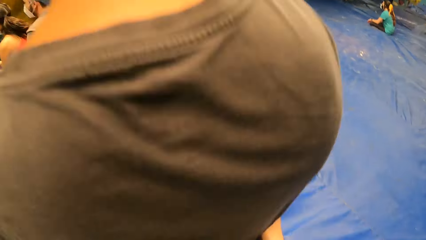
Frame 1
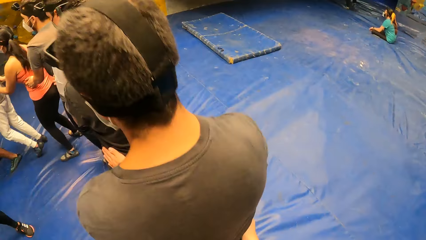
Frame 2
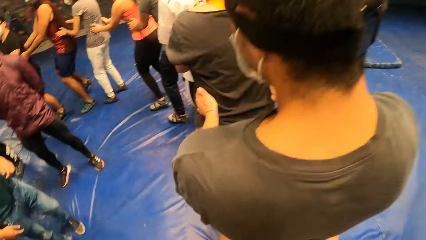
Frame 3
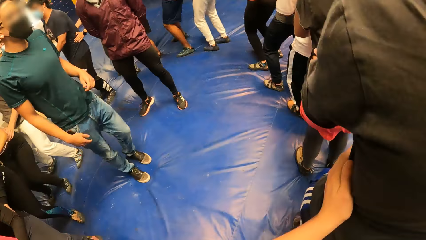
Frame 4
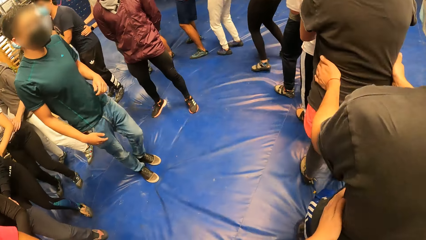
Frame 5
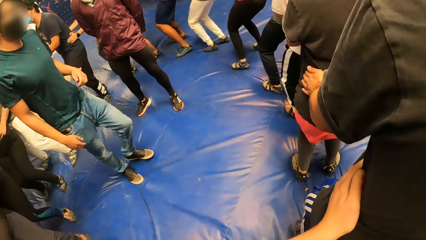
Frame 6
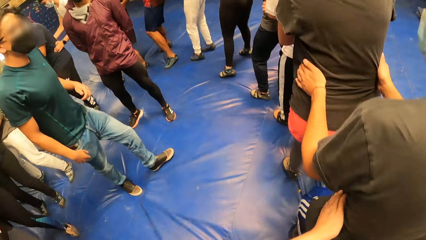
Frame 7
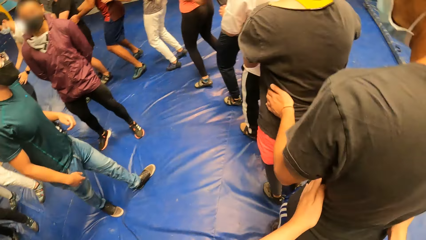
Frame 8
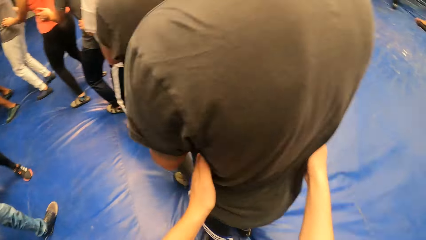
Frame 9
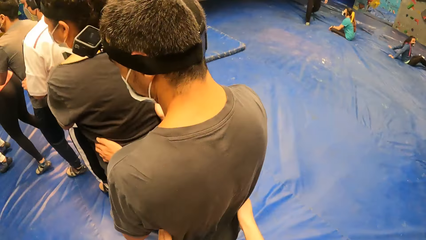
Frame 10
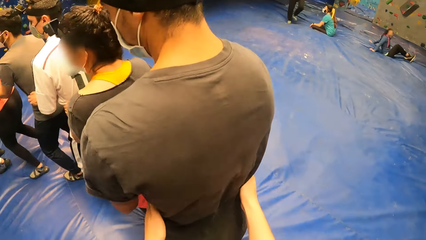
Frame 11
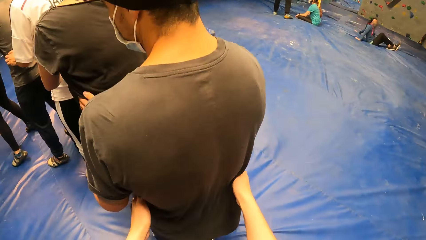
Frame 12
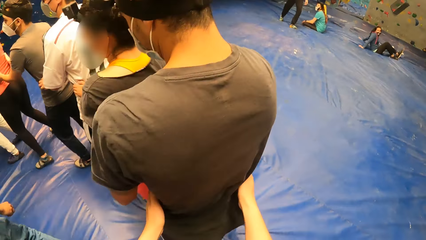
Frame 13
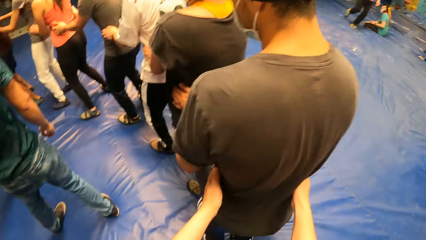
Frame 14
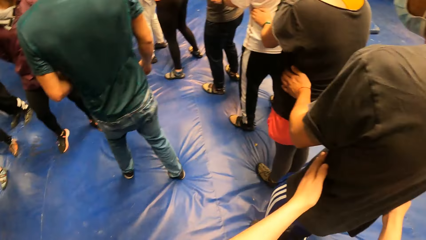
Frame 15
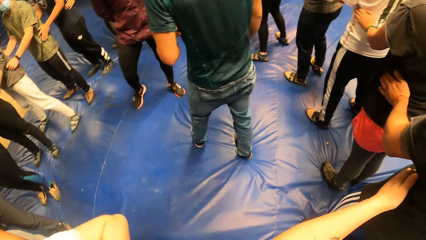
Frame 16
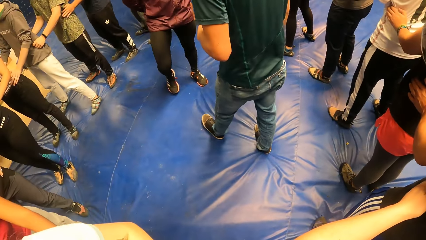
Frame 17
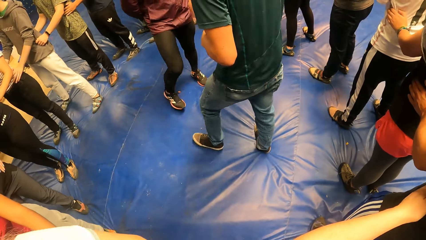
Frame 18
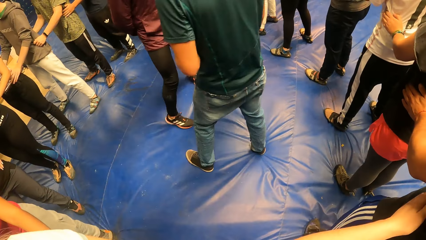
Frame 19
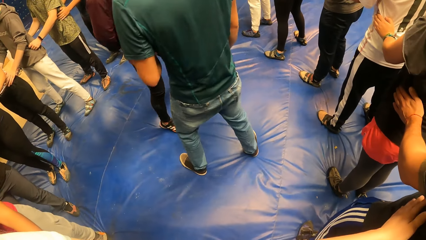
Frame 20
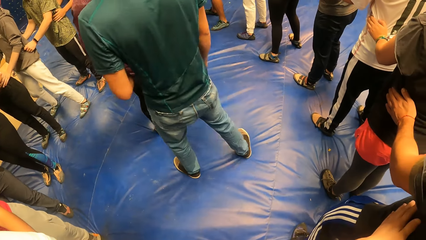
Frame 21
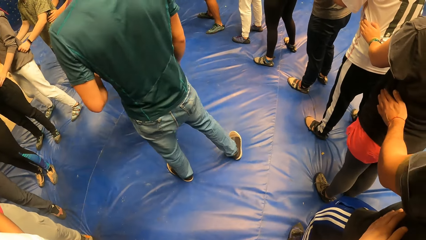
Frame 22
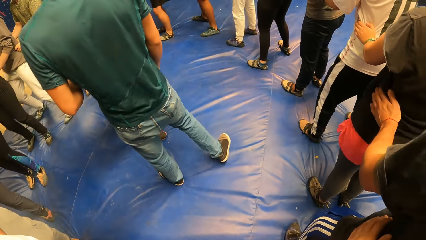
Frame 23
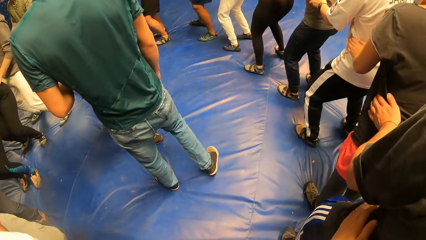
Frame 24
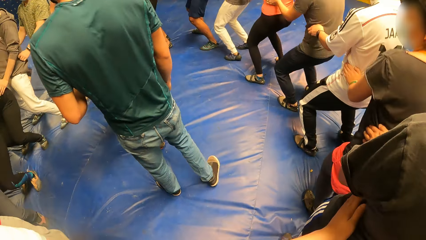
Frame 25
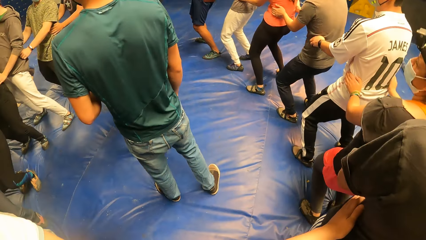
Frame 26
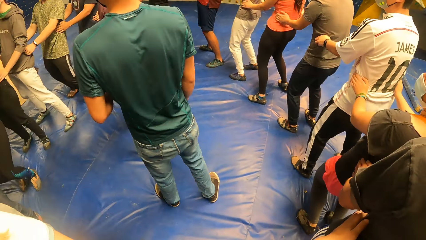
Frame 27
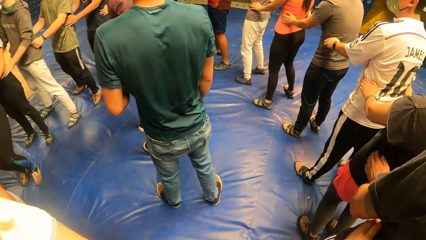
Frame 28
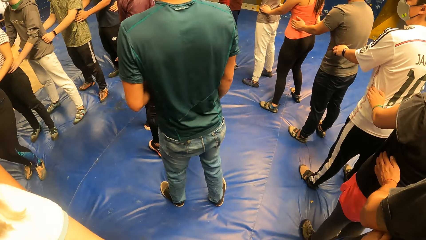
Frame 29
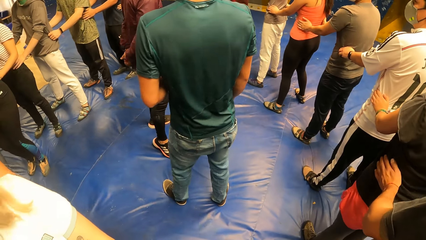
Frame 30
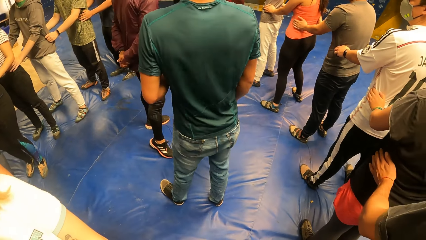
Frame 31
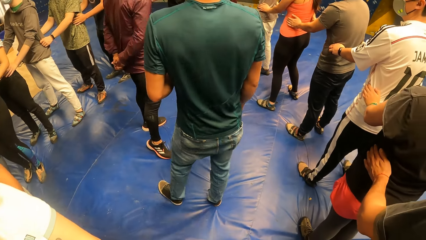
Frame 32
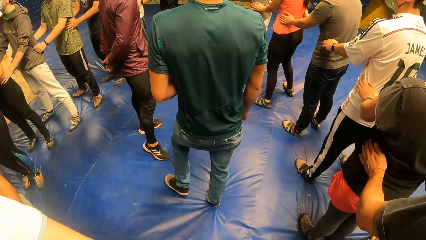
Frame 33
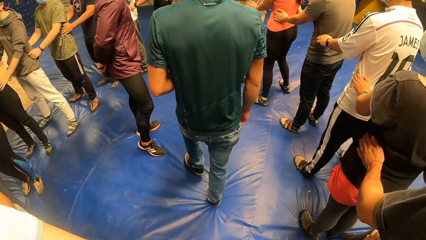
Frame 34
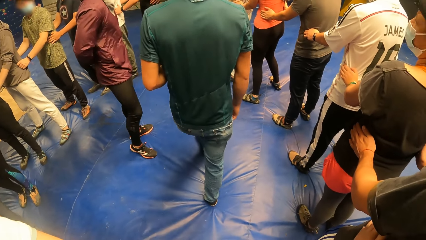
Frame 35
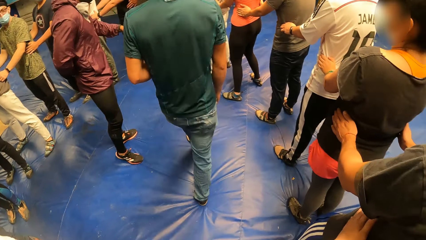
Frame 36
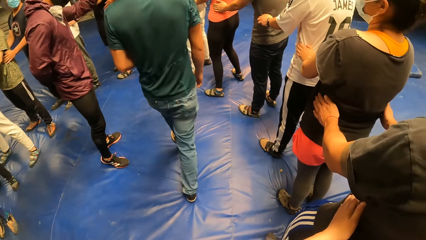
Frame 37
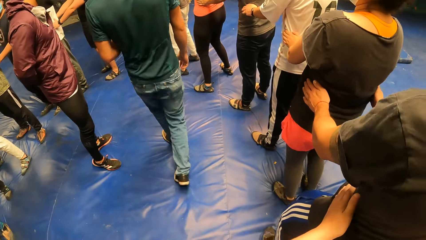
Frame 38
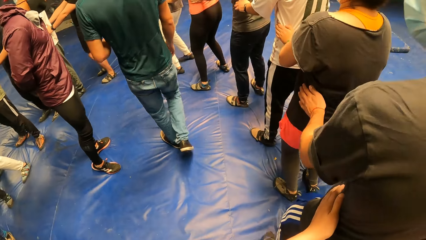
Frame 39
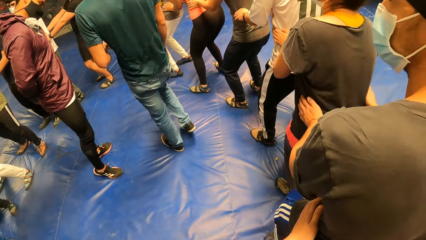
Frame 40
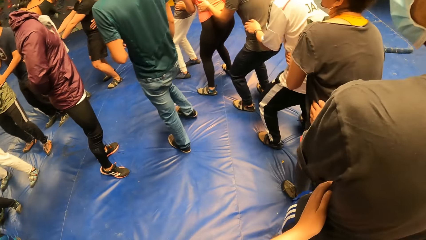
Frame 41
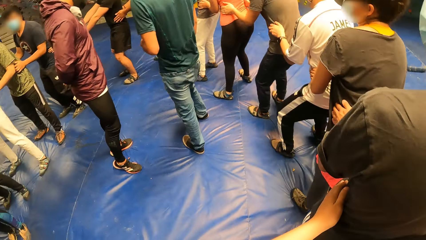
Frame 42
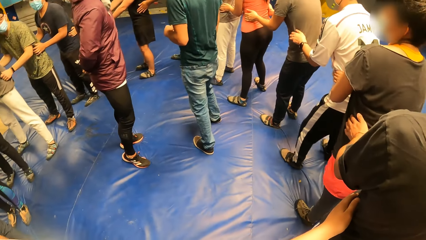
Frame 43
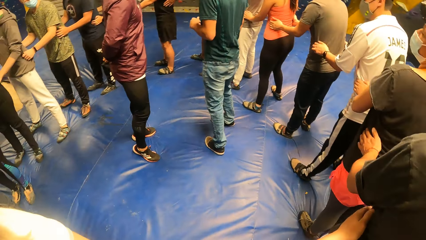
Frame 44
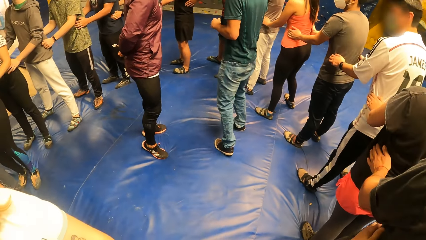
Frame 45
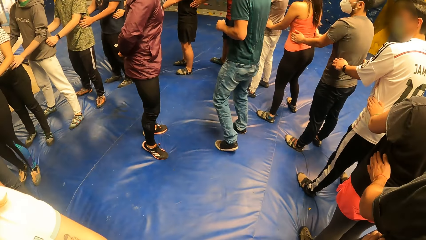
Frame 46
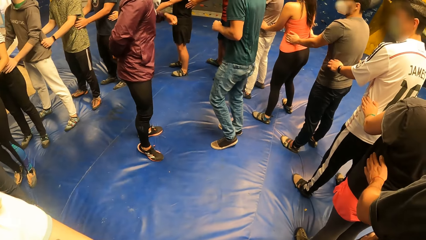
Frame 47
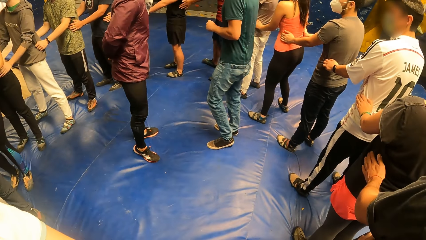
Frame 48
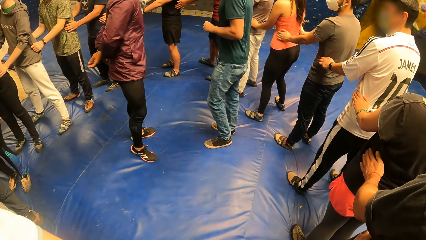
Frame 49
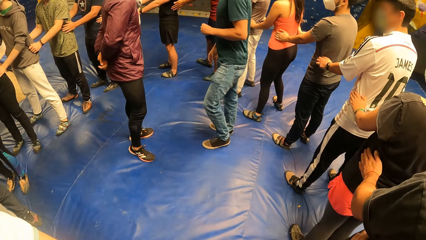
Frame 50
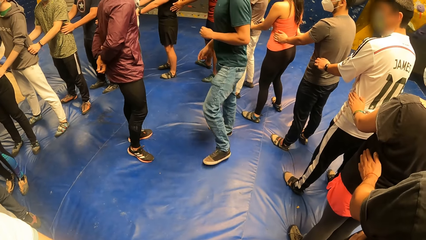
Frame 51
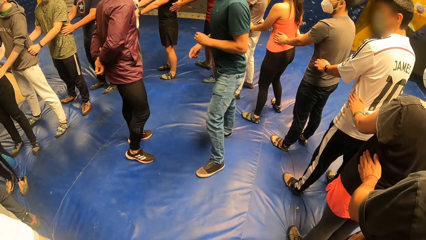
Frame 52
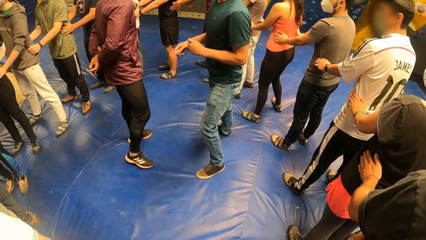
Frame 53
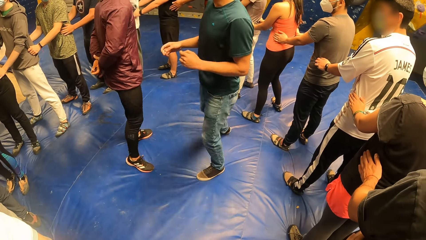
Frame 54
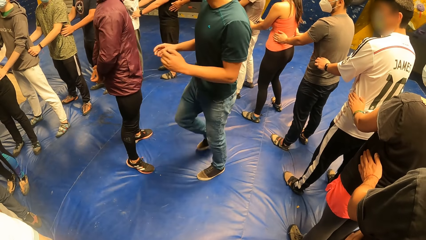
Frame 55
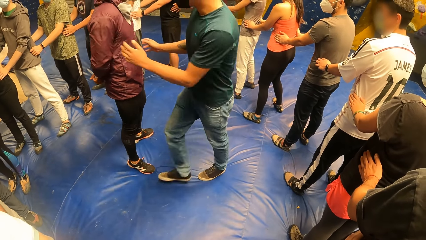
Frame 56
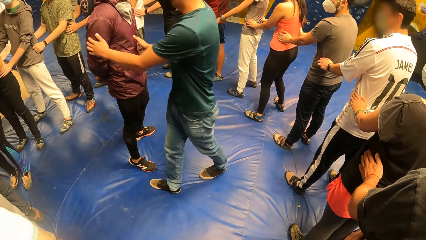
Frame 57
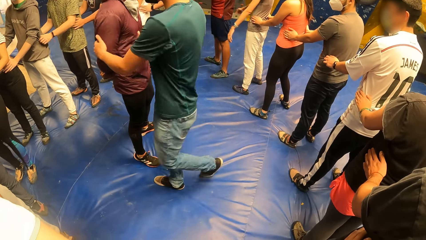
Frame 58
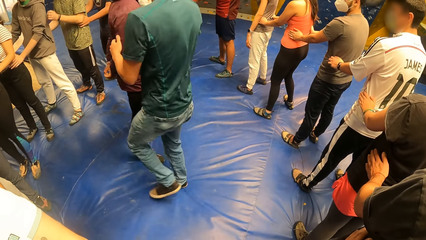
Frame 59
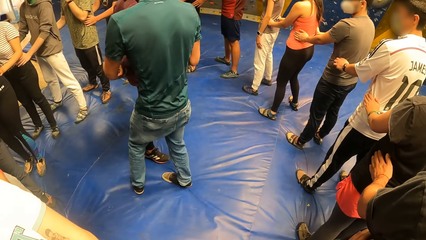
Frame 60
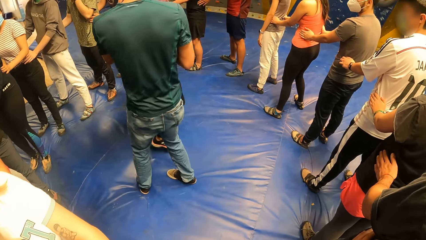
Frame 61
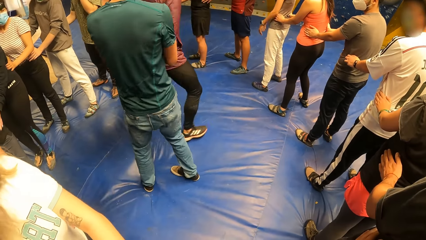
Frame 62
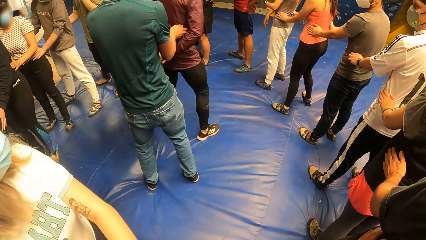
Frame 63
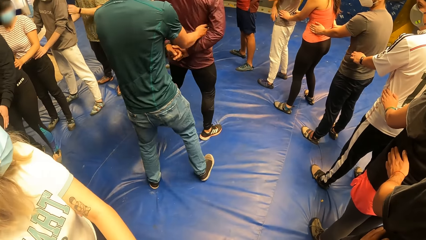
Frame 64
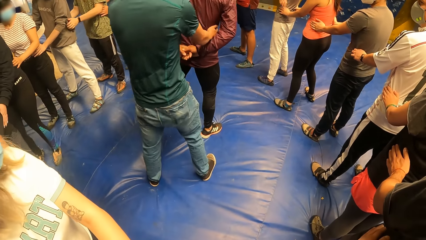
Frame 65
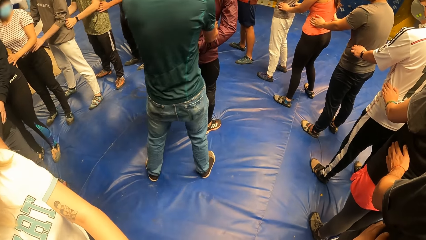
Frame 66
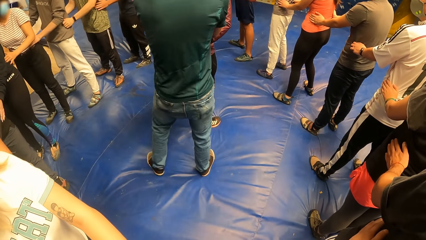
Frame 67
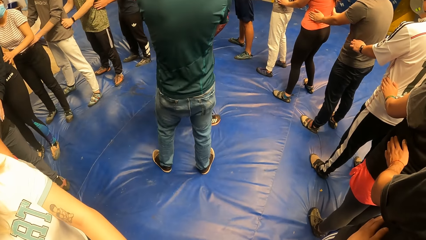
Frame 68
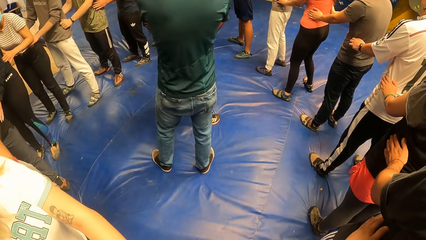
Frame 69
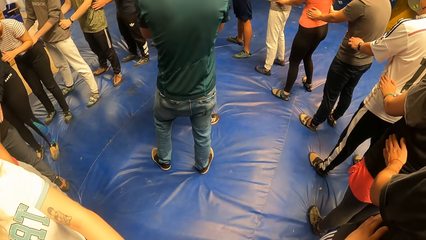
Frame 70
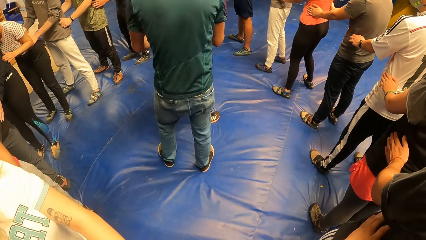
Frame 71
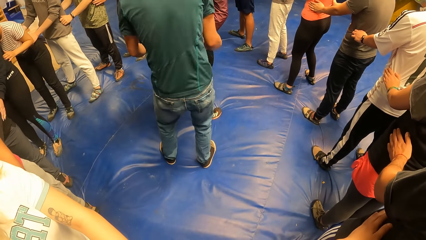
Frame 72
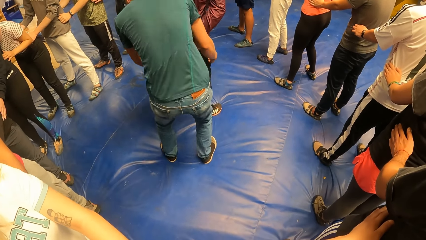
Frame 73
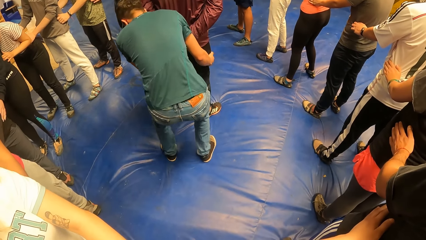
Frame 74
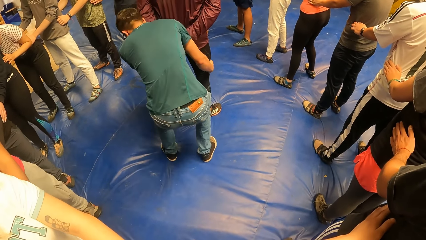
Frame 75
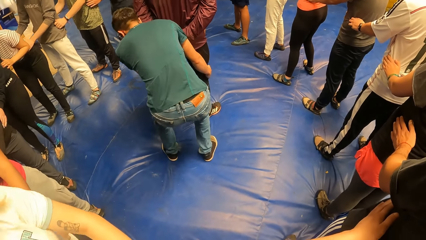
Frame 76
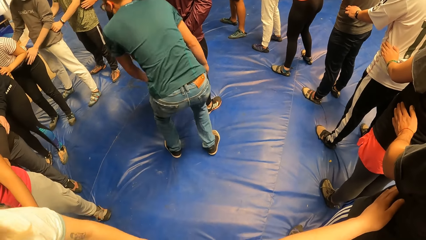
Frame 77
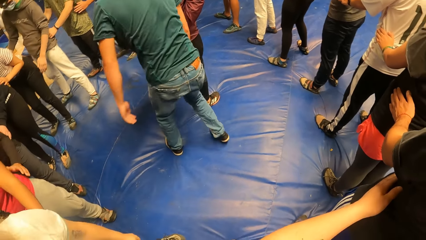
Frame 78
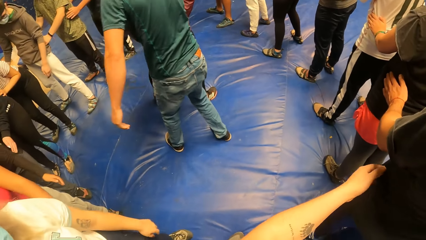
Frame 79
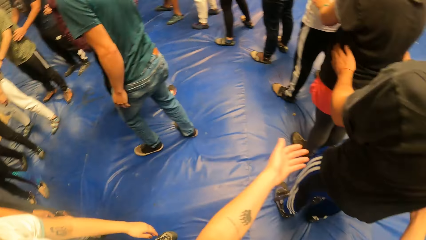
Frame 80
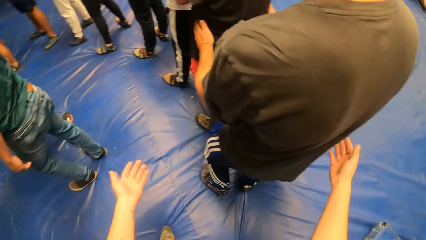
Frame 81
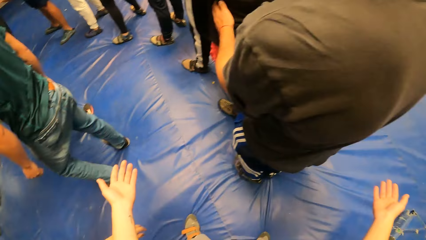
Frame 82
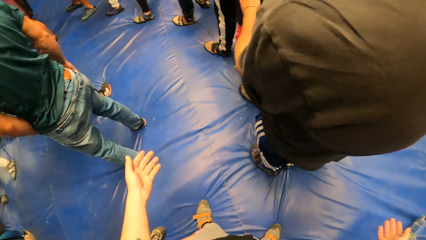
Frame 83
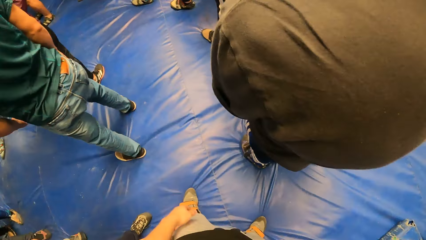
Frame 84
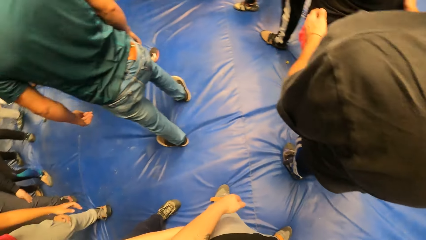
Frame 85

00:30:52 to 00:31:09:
The camera wearer jumps along the line on the exercise mat. They bend along the line. A man walks around the room. The man holds another man on his waist. The camera wearer looks at a different man as he explains something.
